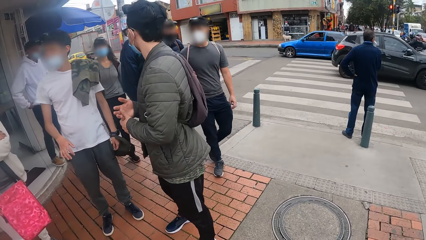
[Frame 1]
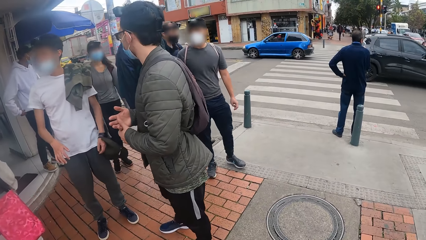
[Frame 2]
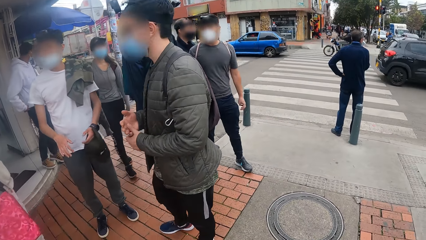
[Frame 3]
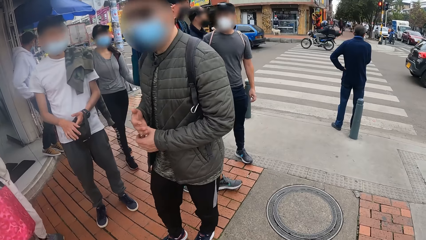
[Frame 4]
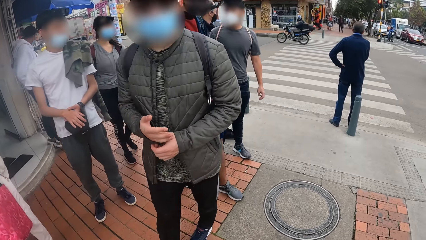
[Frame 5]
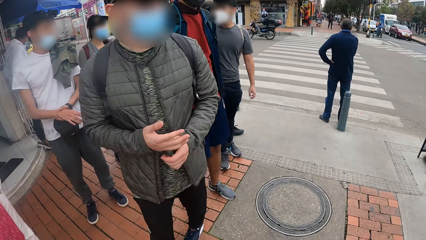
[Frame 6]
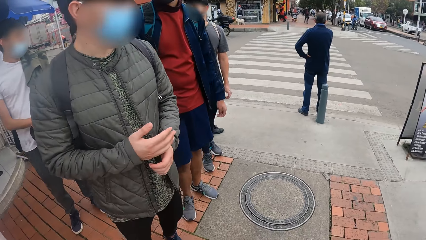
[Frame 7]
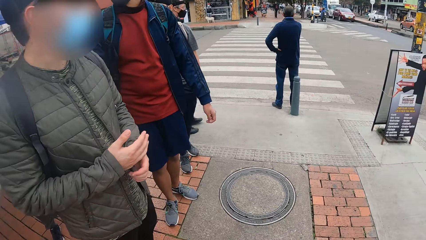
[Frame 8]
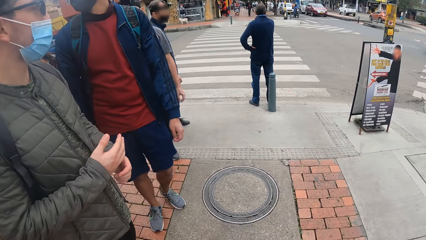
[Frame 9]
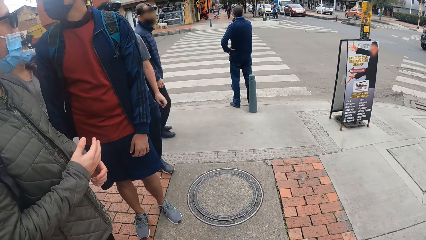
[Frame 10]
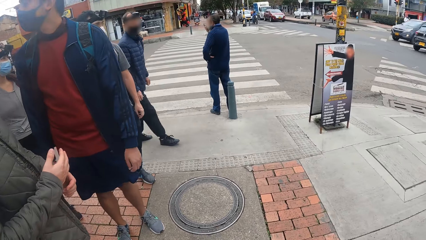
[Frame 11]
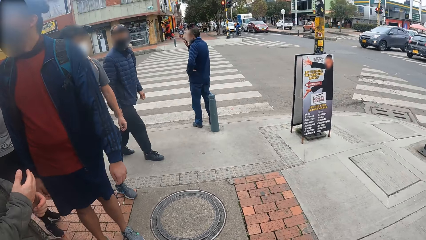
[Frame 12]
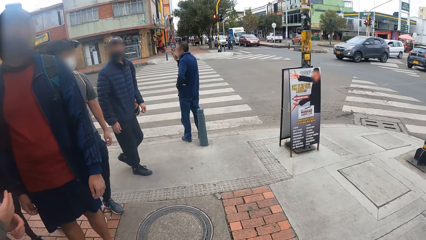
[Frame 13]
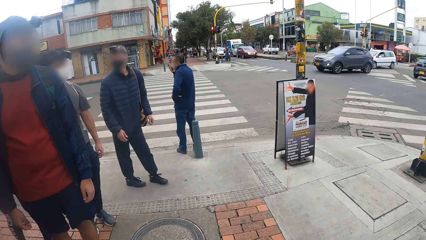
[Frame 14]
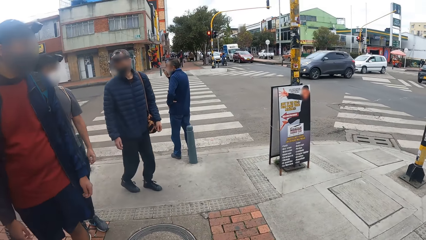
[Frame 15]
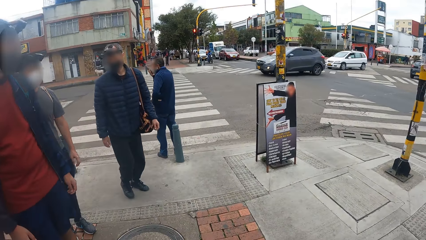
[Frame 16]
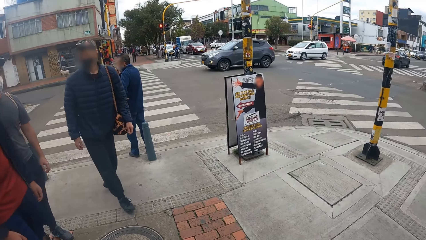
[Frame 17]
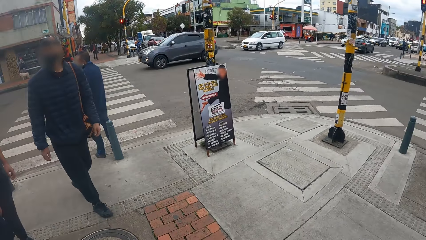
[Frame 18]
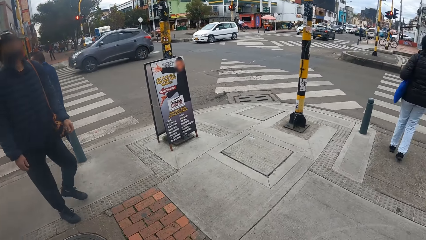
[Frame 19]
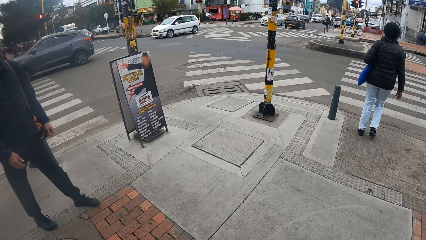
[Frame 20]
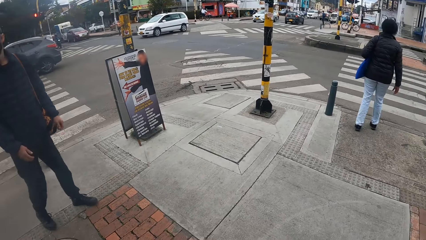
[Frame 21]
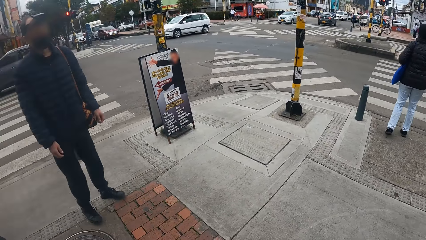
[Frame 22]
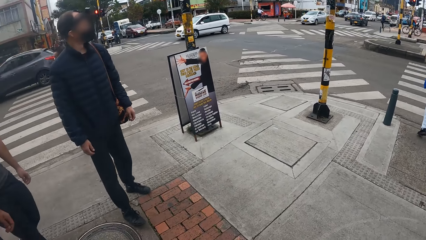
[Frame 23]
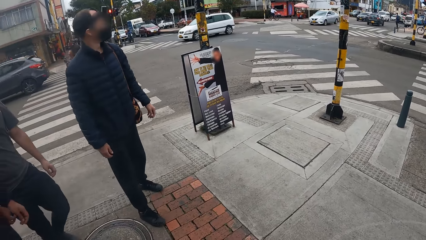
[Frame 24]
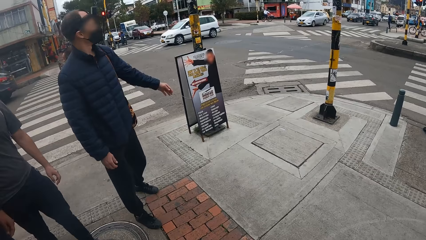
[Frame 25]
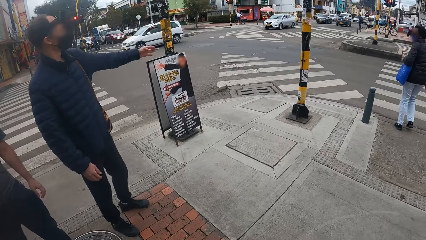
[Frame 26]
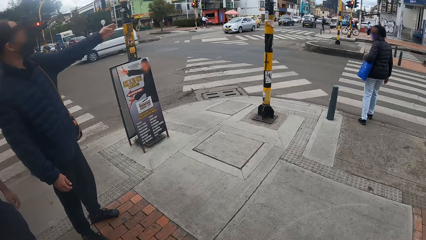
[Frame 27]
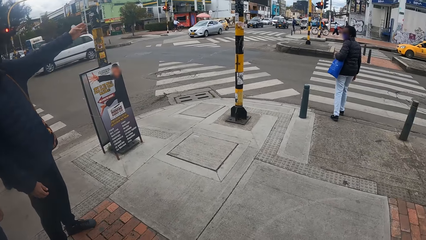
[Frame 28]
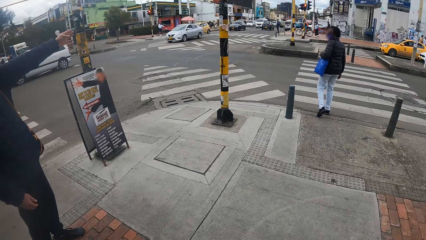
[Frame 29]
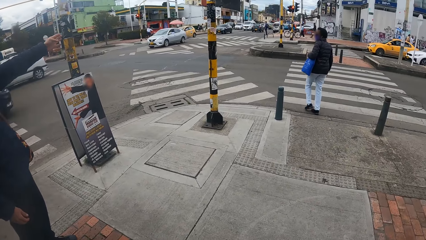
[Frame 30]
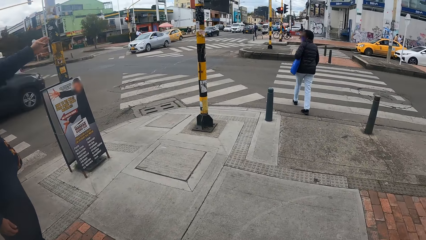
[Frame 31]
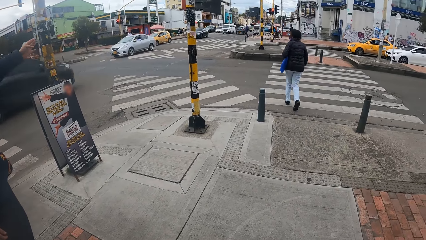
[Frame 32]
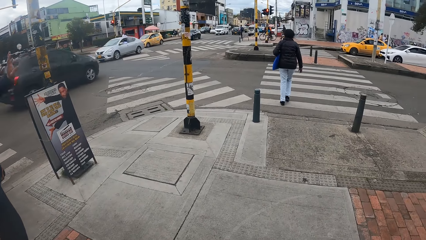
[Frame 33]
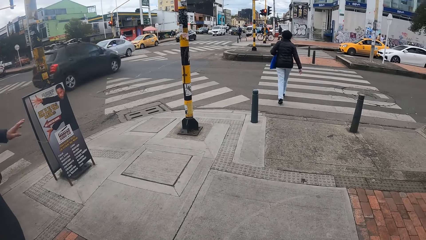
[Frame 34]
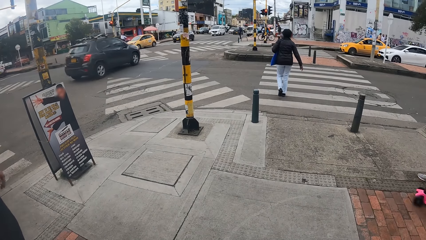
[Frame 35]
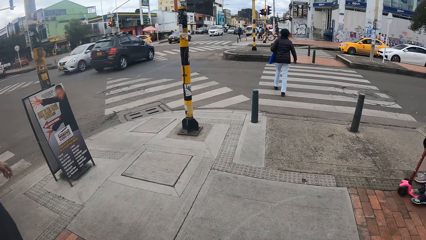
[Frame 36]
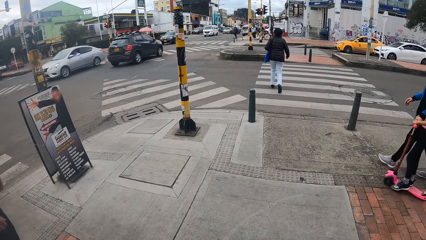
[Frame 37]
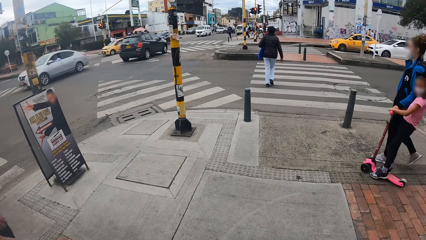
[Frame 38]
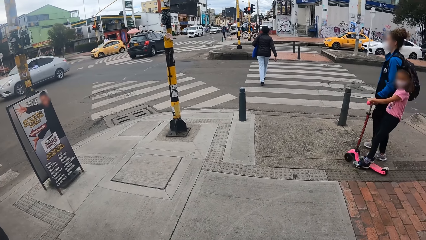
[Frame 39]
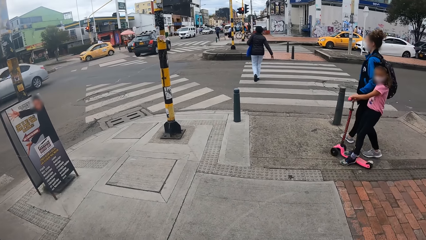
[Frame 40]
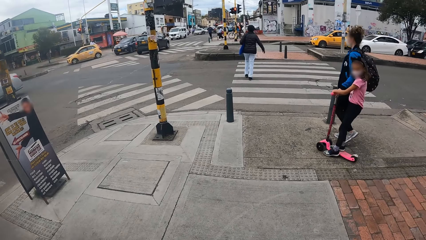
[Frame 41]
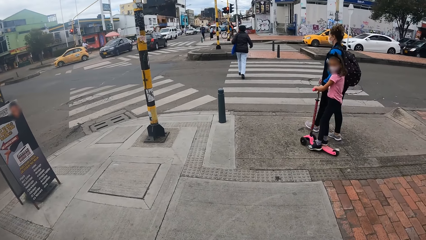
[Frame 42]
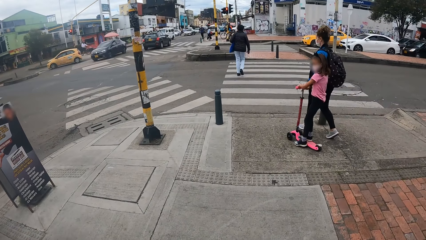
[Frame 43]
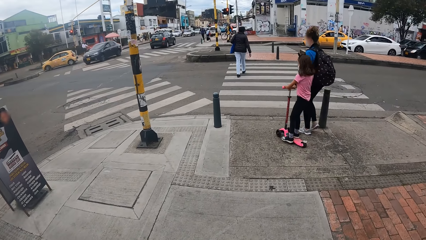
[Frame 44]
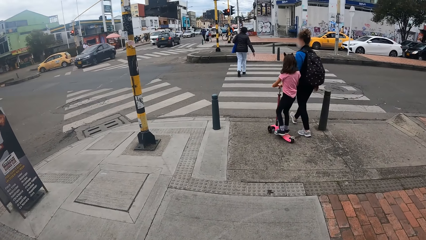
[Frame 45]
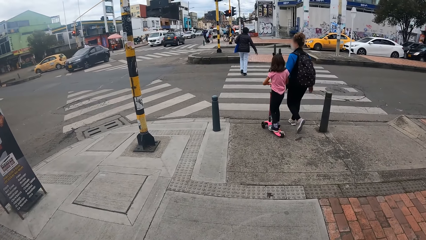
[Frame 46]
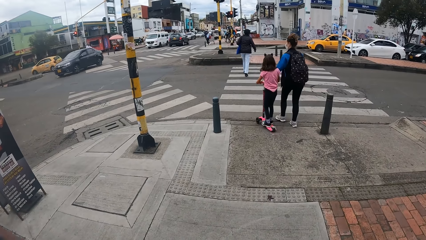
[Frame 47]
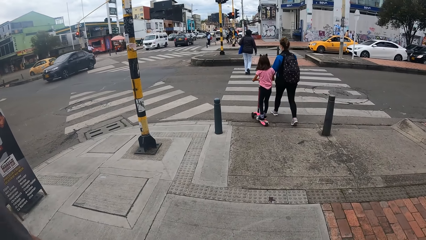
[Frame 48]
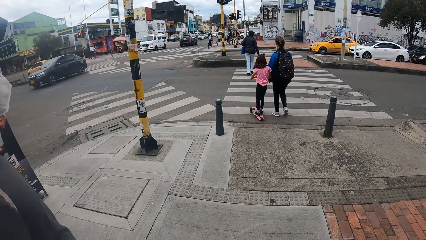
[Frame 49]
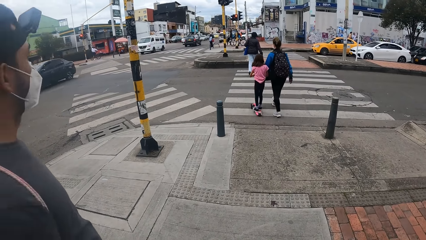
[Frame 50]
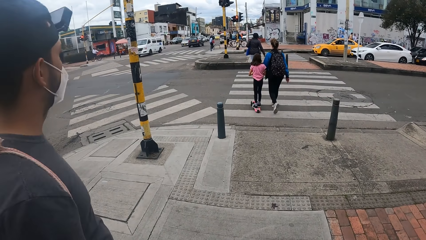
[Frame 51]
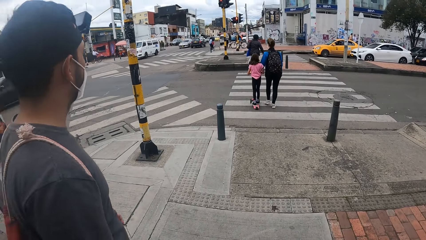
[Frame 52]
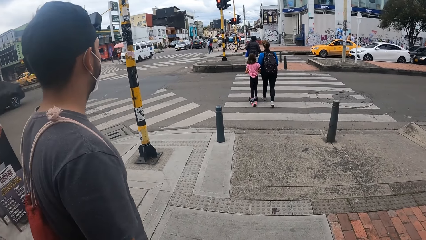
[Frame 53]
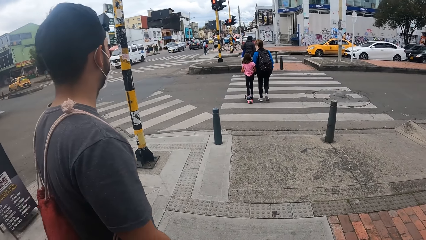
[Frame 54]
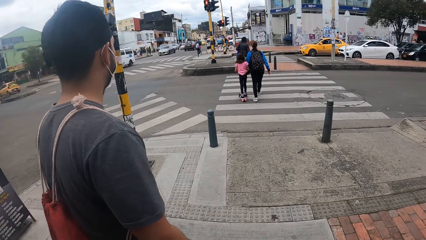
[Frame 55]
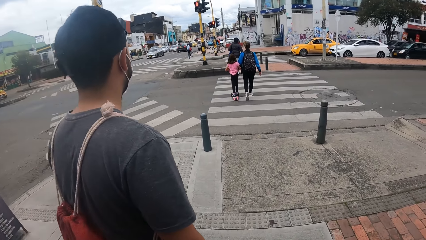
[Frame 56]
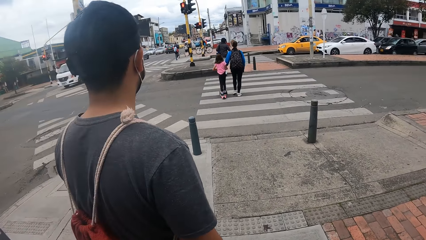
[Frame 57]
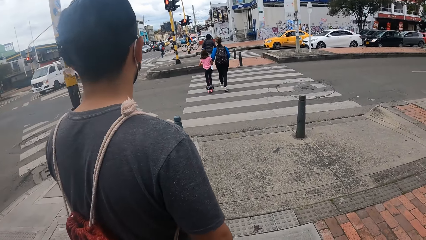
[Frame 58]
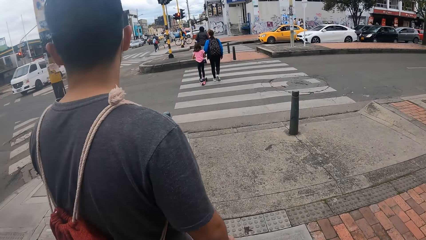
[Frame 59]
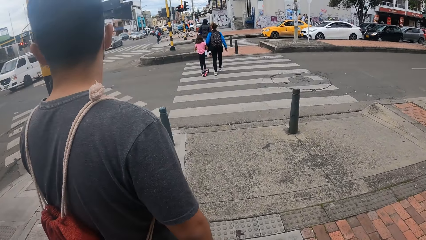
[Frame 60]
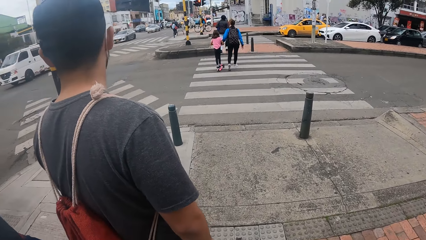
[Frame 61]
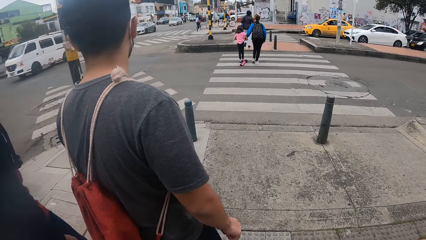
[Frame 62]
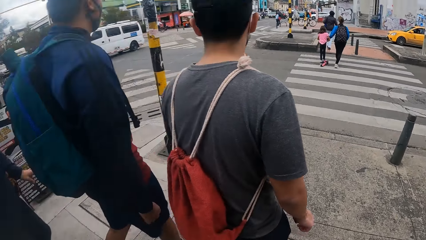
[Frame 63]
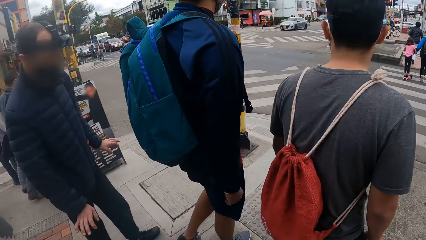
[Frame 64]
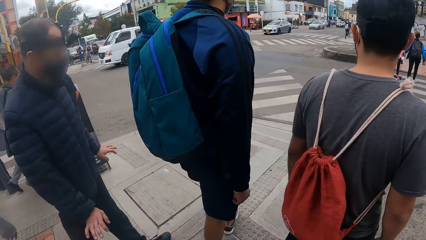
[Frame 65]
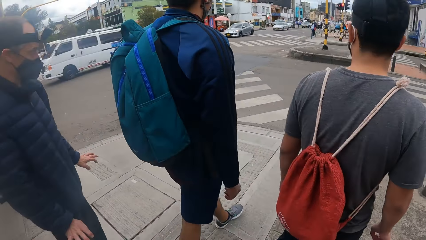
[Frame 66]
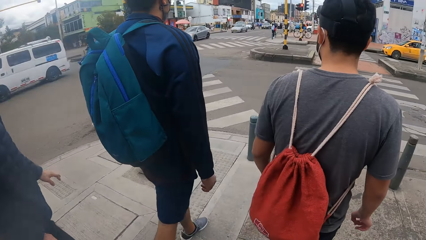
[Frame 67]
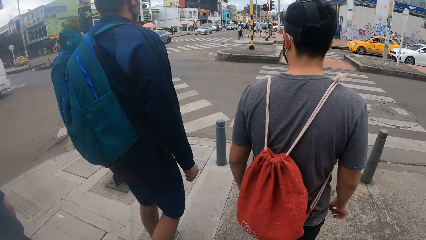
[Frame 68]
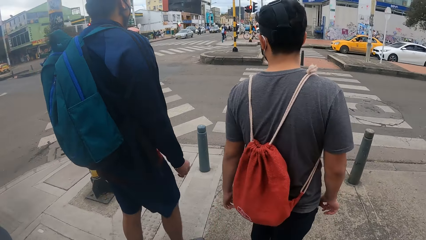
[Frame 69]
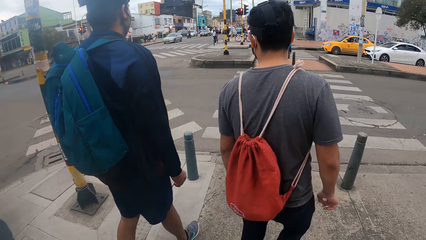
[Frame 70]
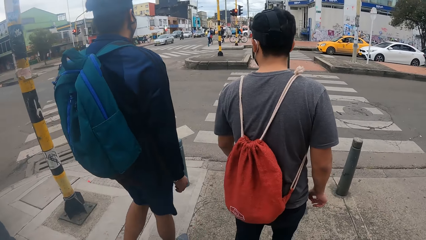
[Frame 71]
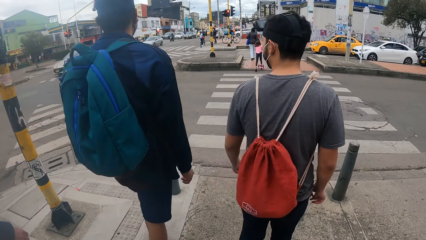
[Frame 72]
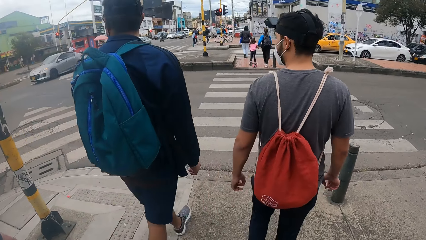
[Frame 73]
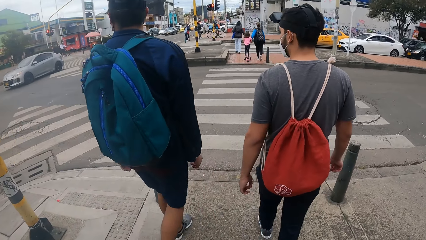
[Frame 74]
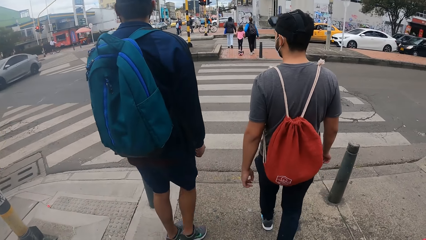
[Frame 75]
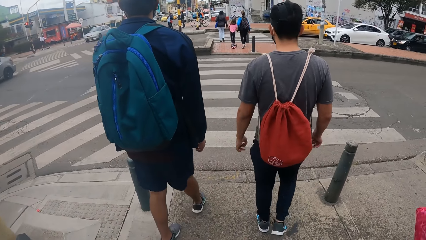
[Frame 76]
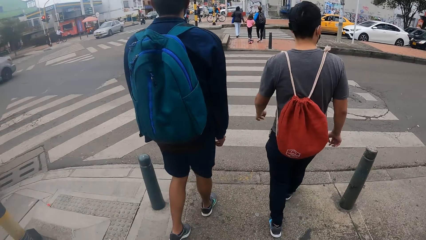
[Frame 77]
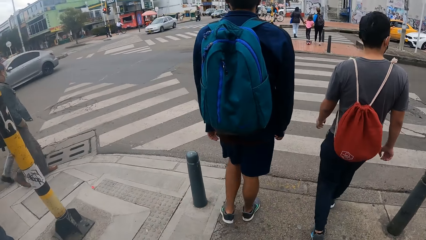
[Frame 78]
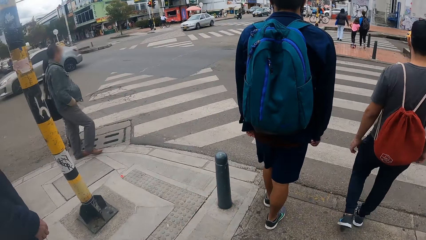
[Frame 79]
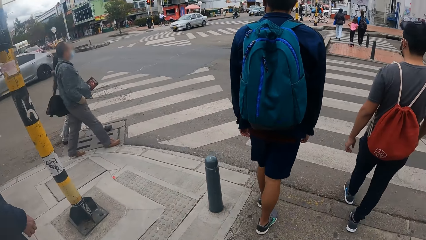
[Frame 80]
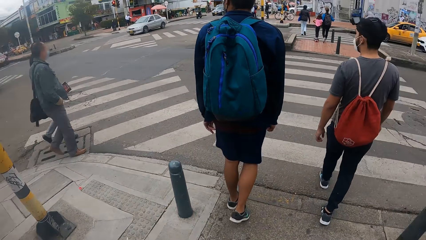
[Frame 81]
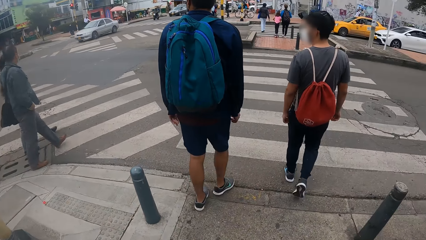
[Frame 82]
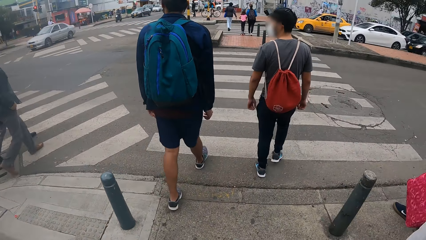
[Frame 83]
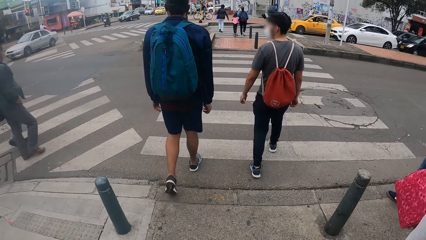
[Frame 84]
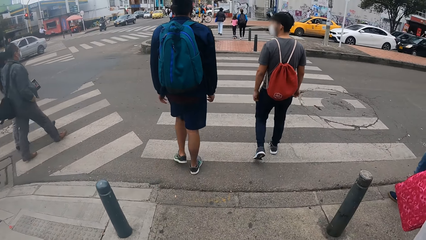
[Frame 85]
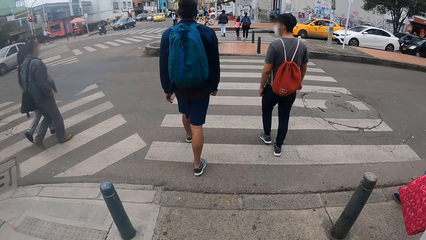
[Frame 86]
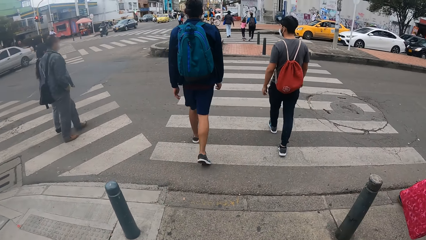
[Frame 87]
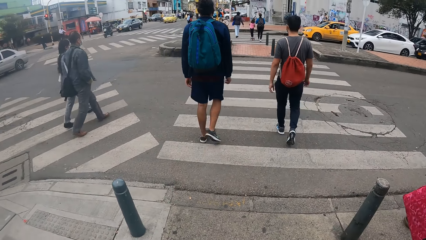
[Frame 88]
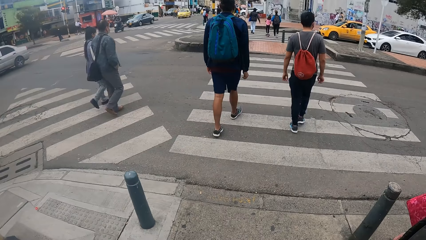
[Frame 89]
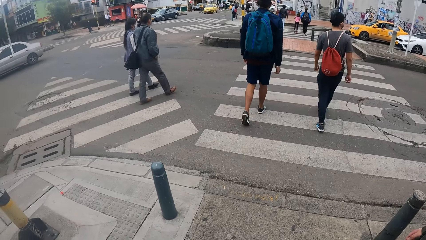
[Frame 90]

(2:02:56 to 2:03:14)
A man interacts with another man, a woman and another woman. The camera wearer walks beside the road.
